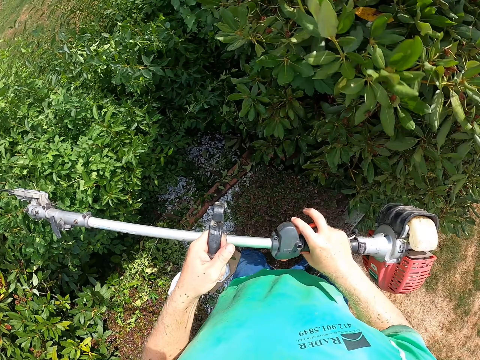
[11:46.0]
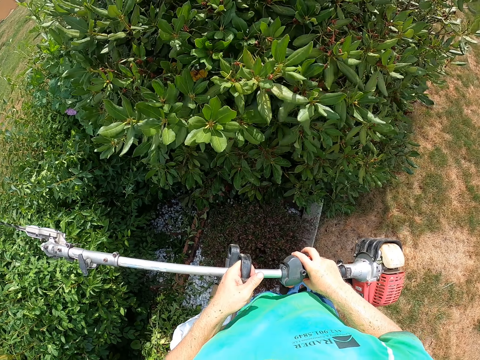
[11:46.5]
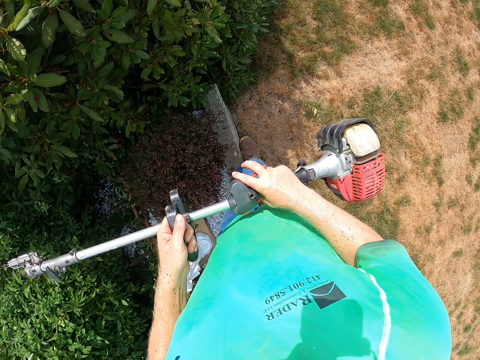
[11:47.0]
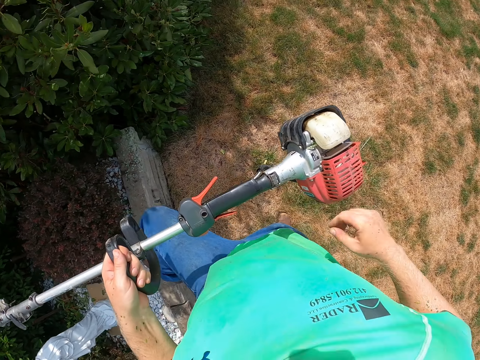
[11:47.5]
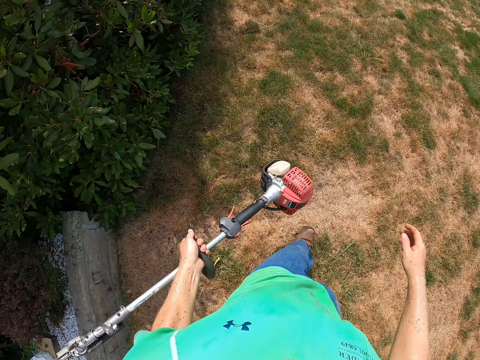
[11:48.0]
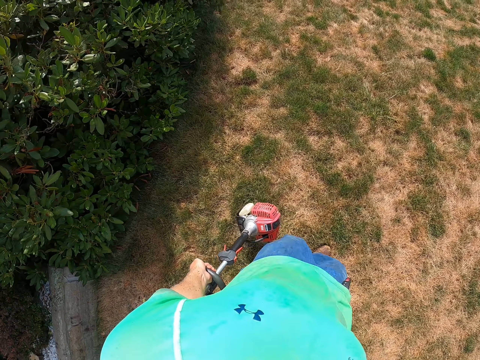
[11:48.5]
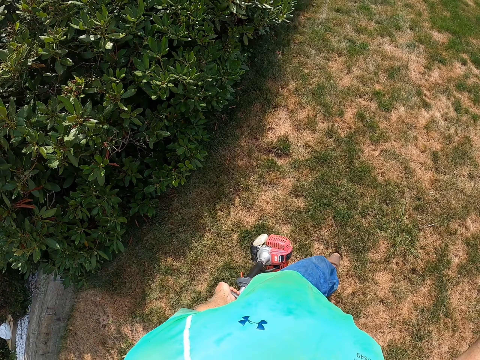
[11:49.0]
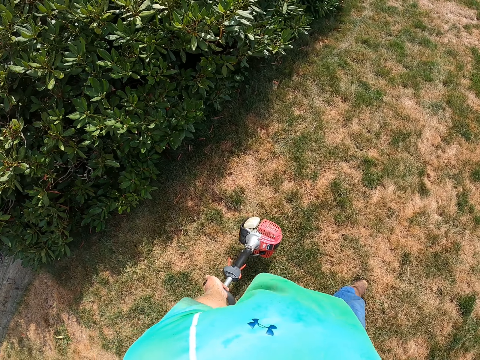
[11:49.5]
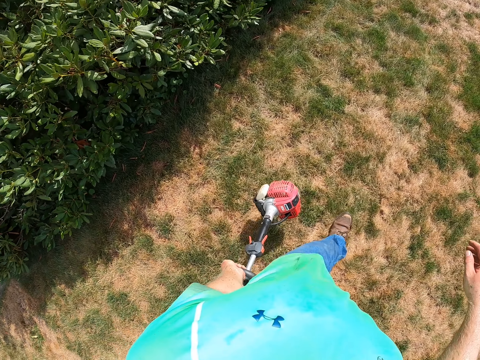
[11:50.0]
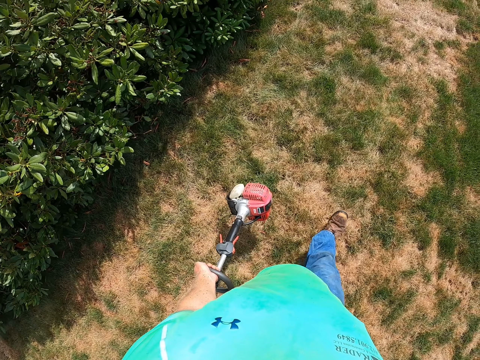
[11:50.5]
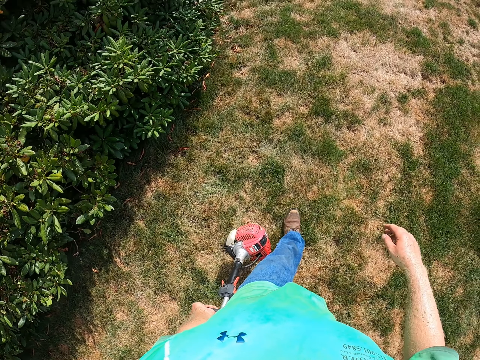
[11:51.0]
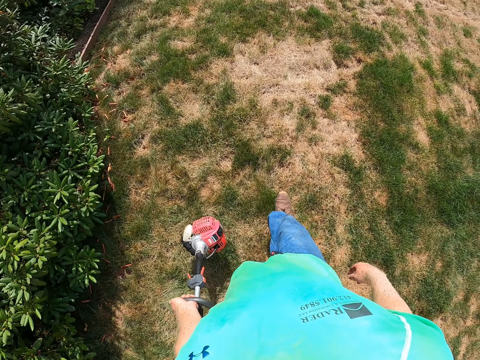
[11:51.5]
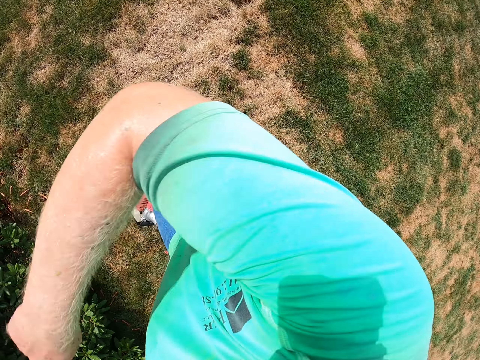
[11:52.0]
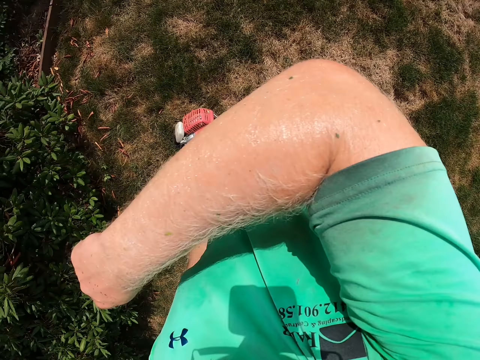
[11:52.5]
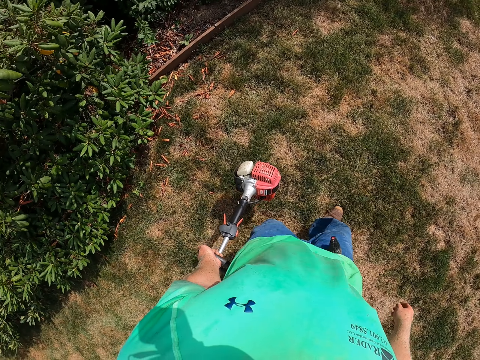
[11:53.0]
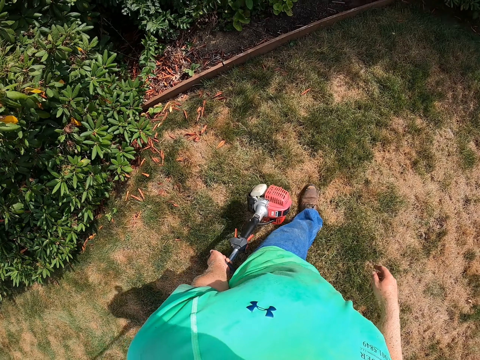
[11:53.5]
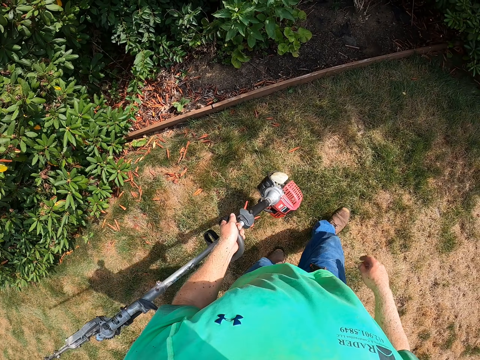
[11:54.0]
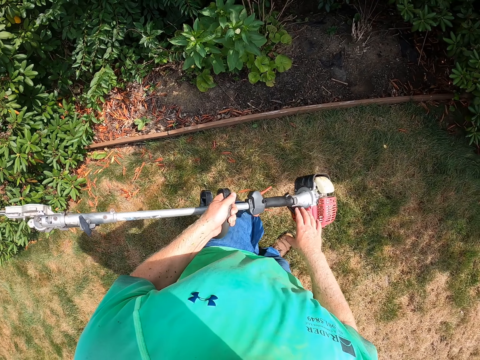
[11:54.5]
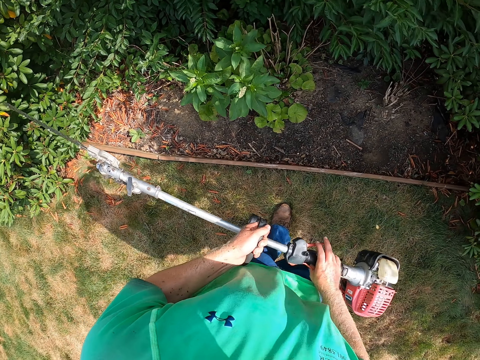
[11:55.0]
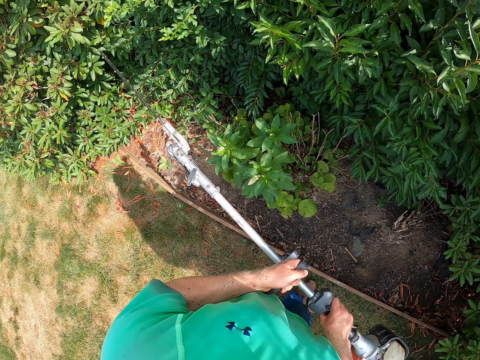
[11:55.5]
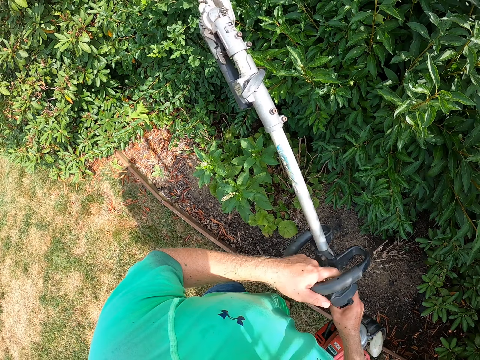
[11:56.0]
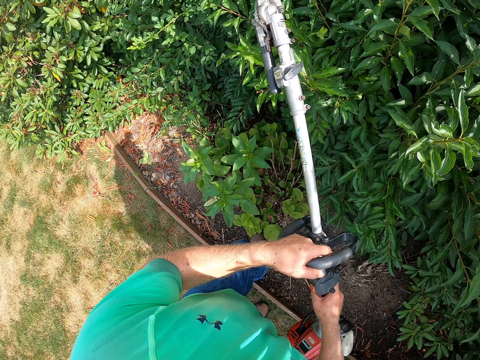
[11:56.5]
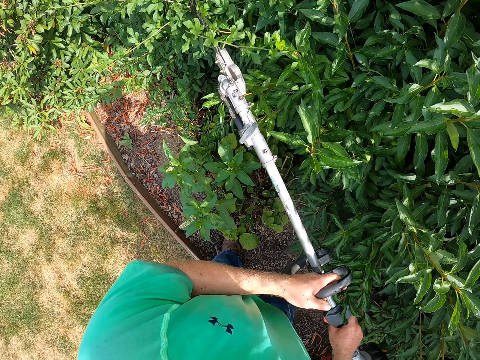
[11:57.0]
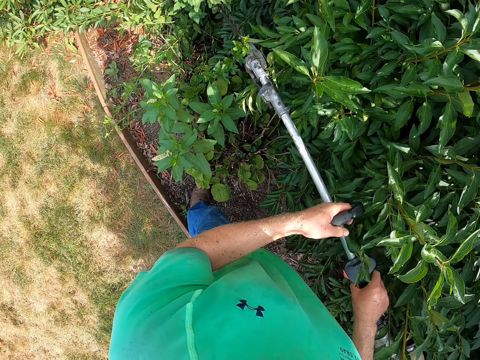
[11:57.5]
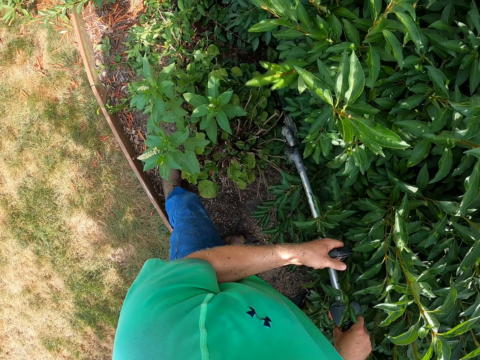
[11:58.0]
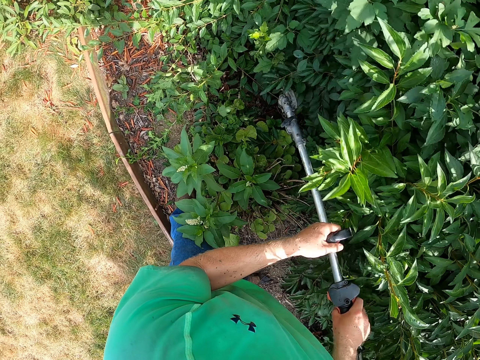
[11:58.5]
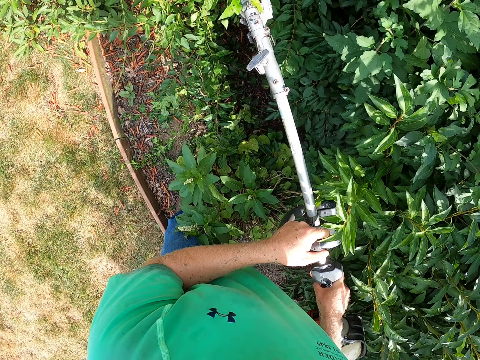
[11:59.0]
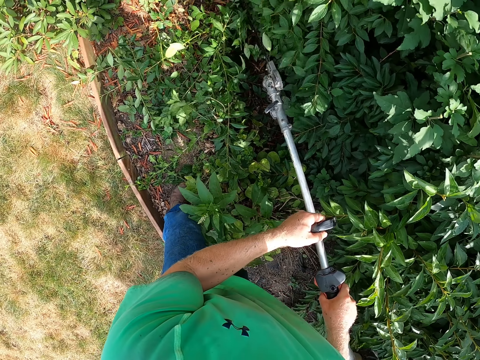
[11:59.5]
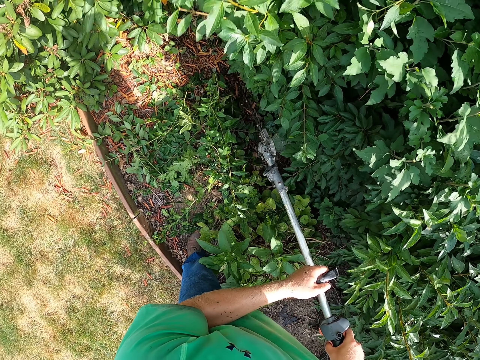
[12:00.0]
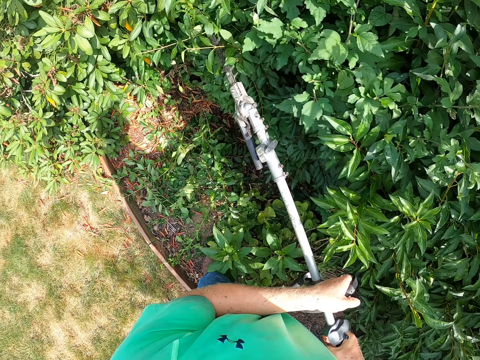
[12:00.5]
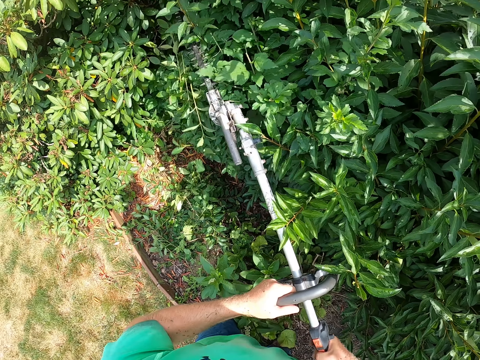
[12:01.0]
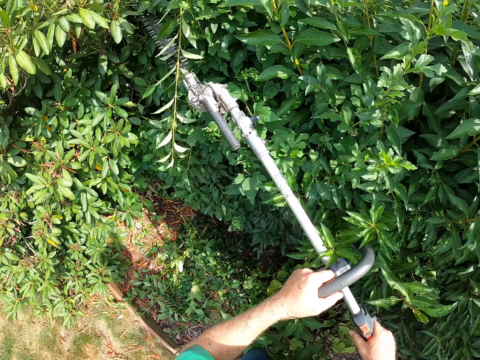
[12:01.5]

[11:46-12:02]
The camera wearer climbs out of the wall. He holds the grass cutter with his left hand. He walks. He moves his right hand. He holds the grass cutter with both hands. He trims the plants with the grass cutter in both hands.

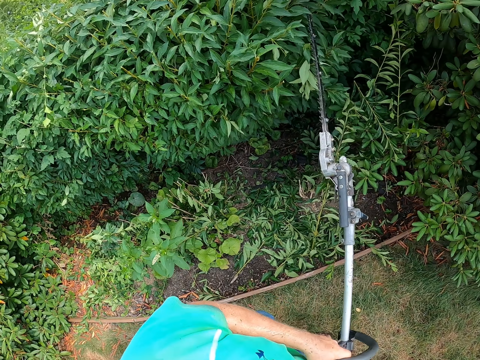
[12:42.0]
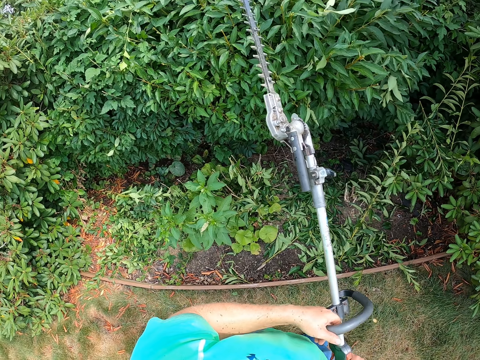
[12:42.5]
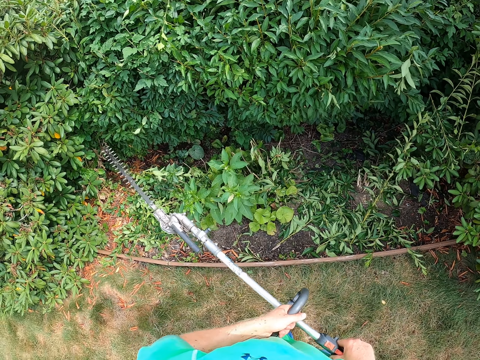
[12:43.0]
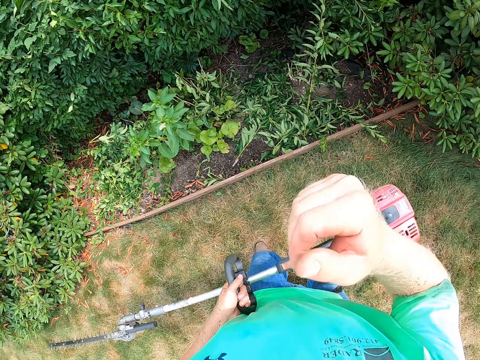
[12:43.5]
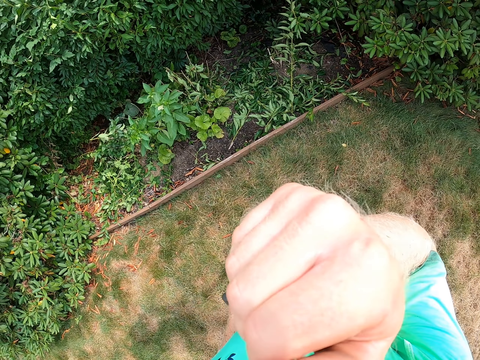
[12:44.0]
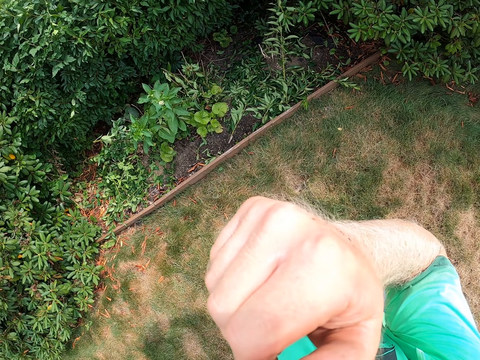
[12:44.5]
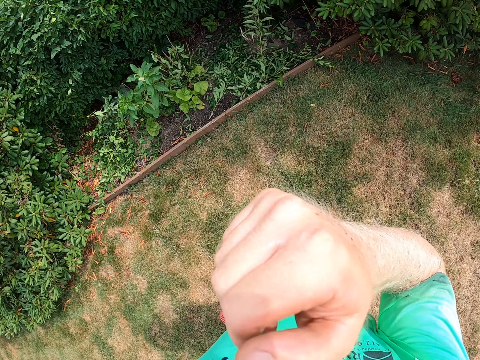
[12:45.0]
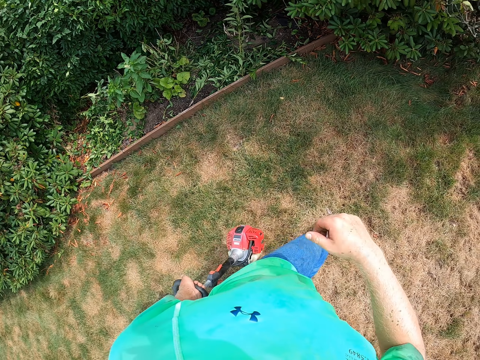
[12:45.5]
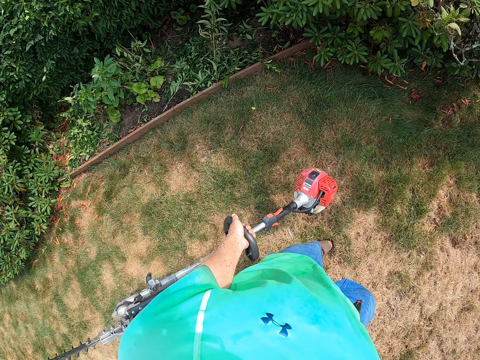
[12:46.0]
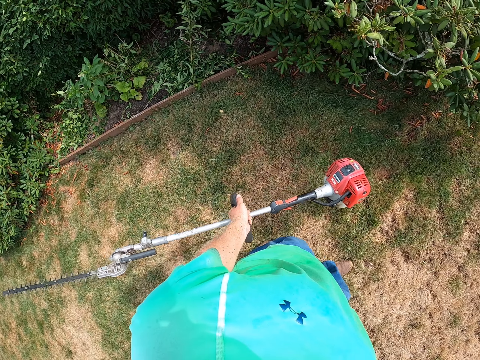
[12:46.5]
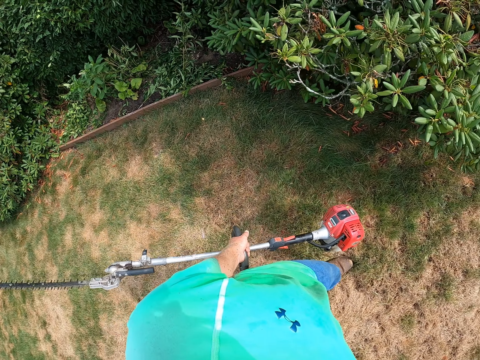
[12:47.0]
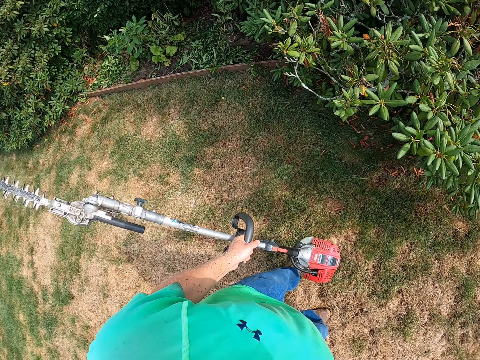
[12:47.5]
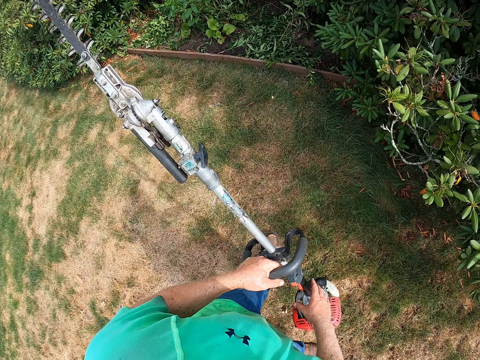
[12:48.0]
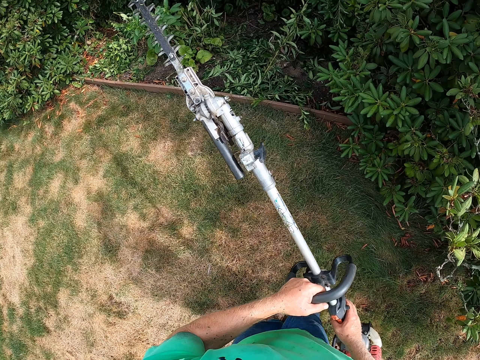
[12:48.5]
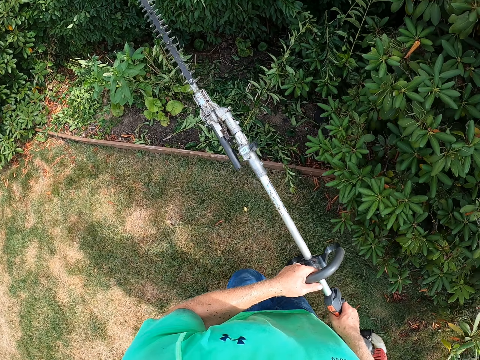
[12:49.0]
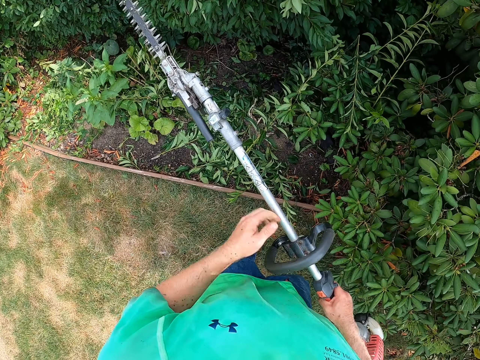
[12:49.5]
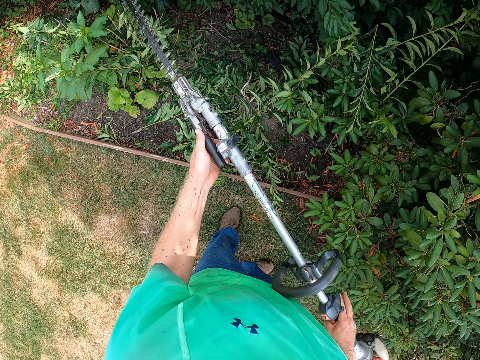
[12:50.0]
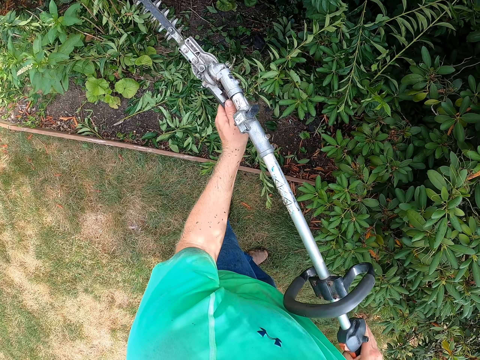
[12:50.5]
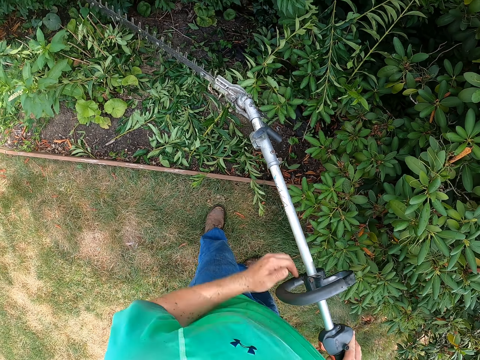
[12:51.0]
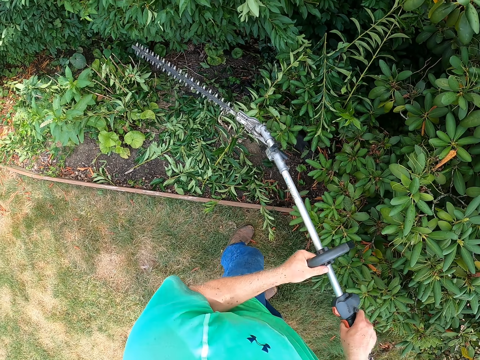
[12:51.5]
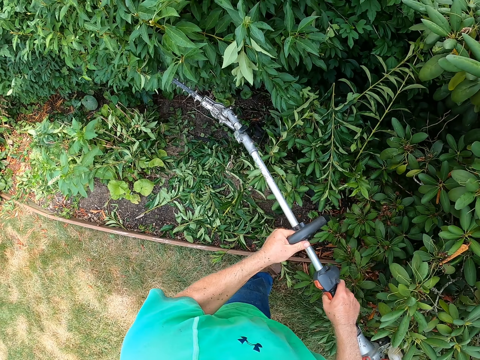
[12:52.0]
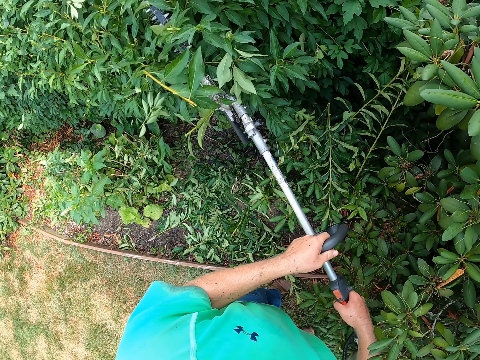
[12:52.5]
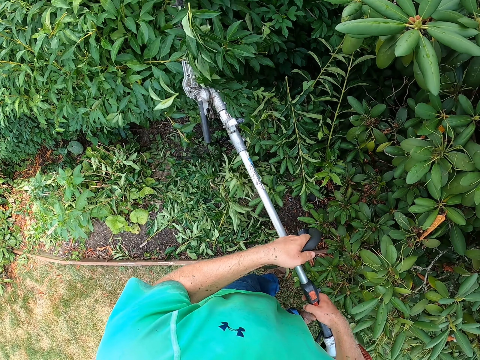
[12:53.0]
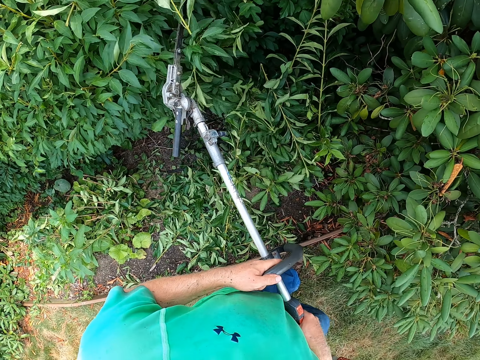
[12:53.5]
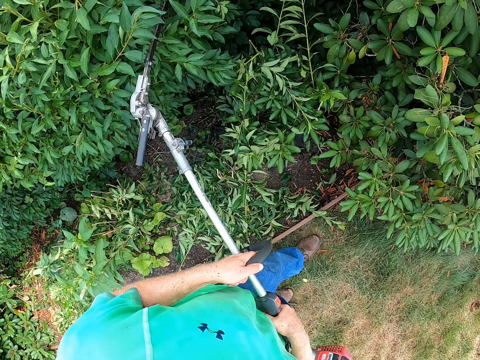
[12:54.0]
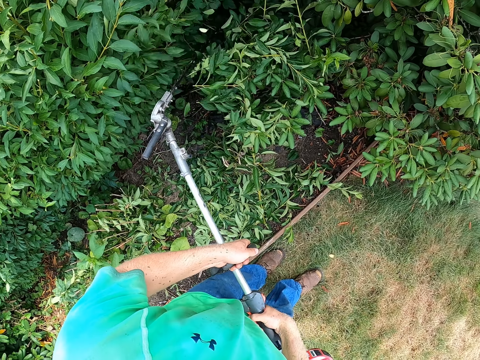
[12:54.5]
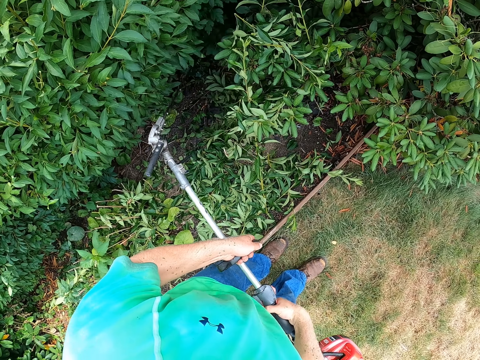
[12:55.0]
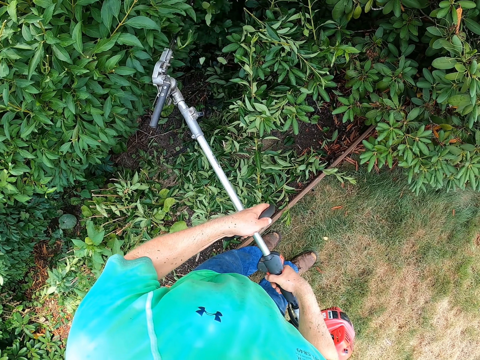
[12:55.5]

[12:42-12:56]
The camera wearer holds the grass cutter with his left hand. He moves his right hand. He touches his face with his right hand. He walks. He holds the grass cutter with both hands. He holds the grass cutter with his right hand. He holds the grass cutter with both hands. He holds the grass cutter with his right hand. He holds the grass cutter with both hands. He trims the plants with the grass cutter in both hands.
